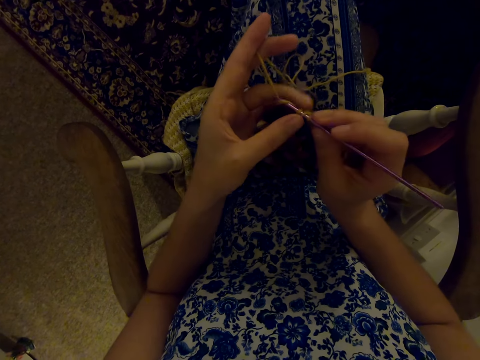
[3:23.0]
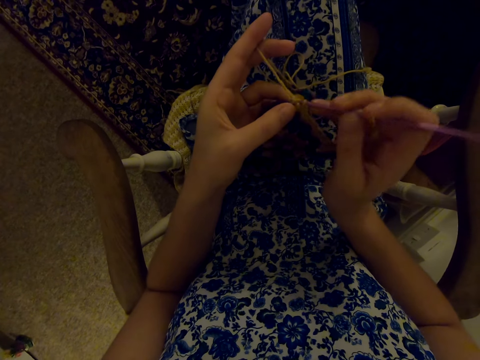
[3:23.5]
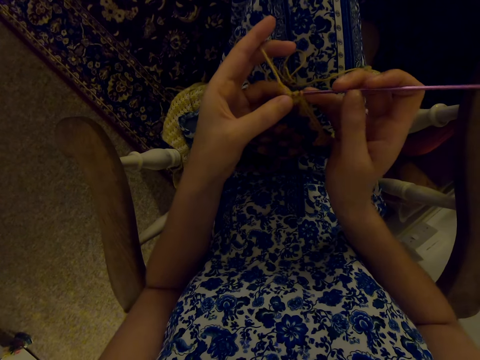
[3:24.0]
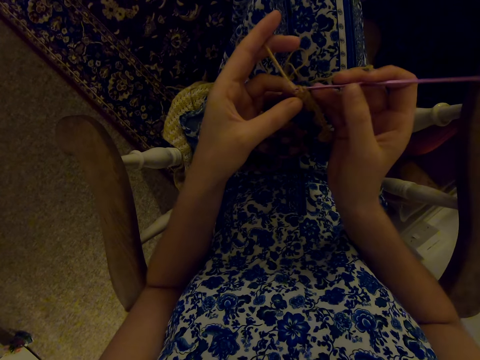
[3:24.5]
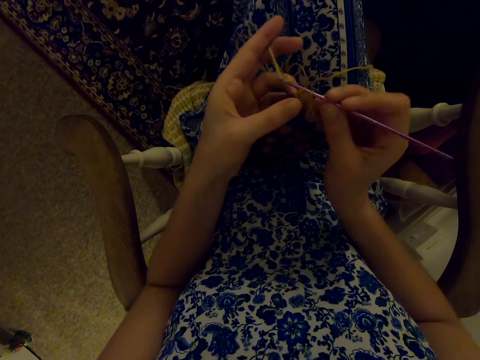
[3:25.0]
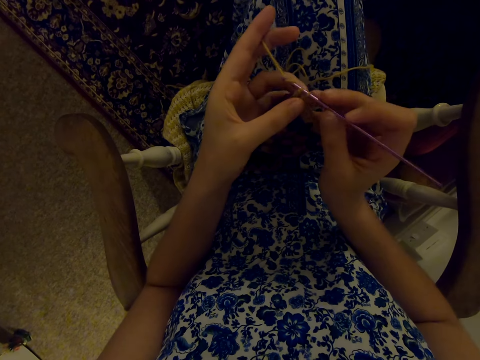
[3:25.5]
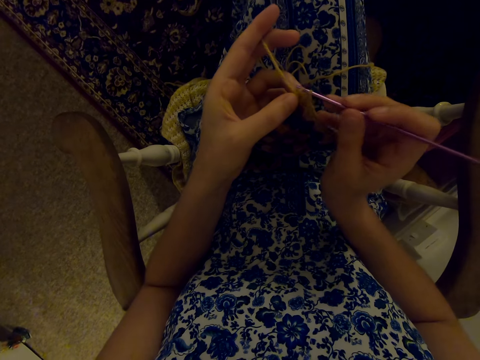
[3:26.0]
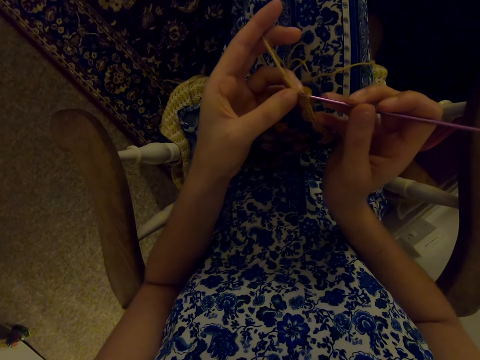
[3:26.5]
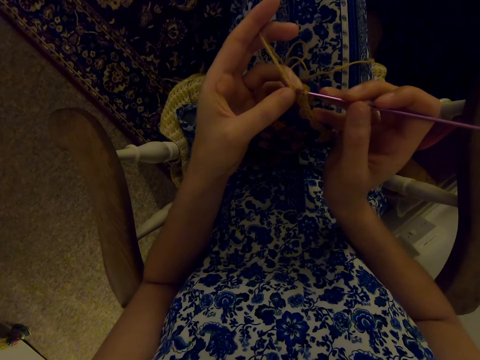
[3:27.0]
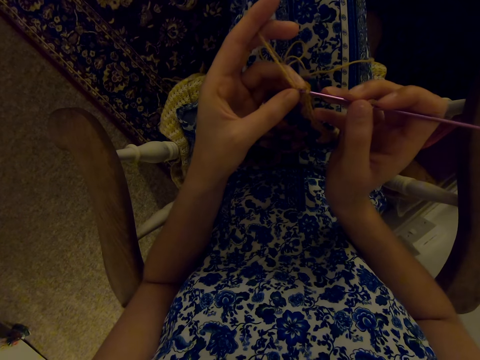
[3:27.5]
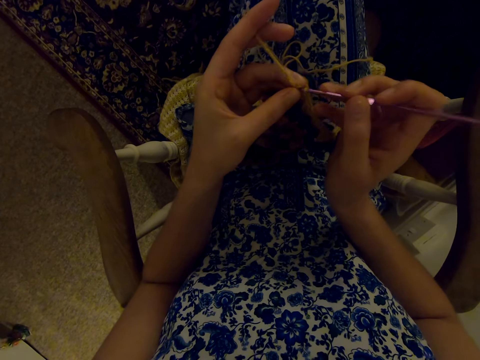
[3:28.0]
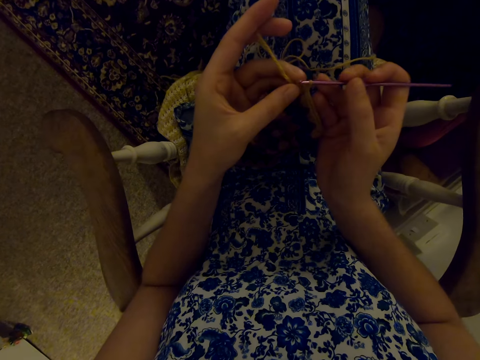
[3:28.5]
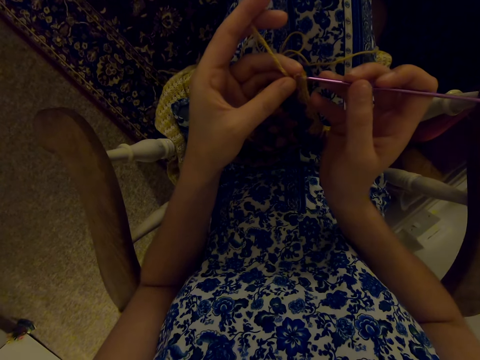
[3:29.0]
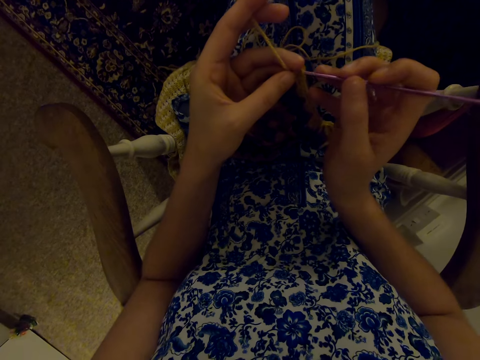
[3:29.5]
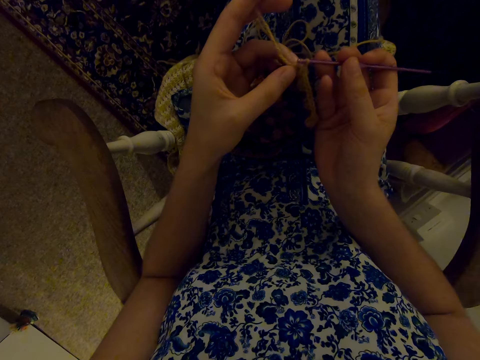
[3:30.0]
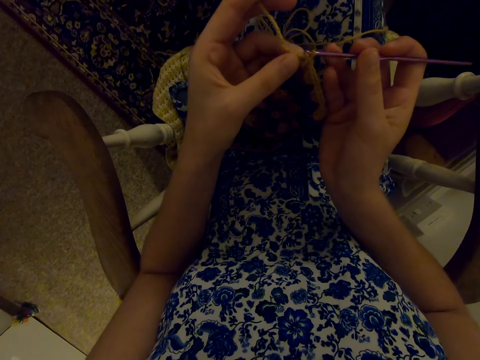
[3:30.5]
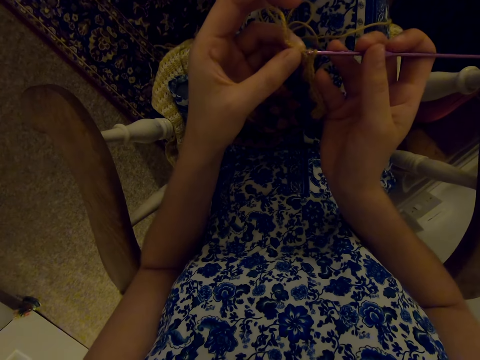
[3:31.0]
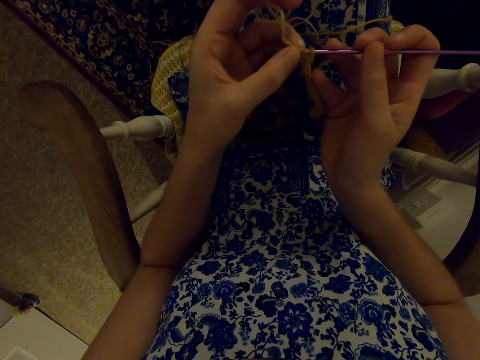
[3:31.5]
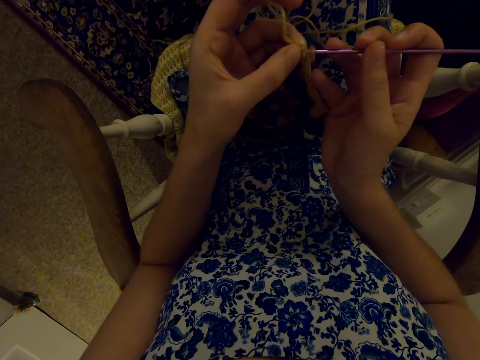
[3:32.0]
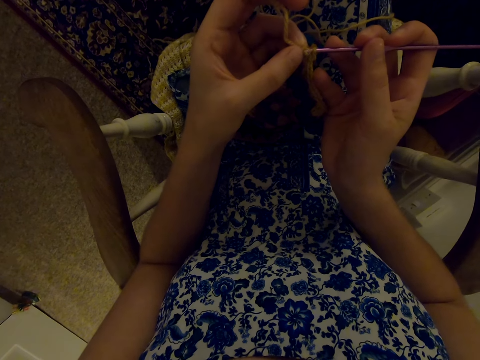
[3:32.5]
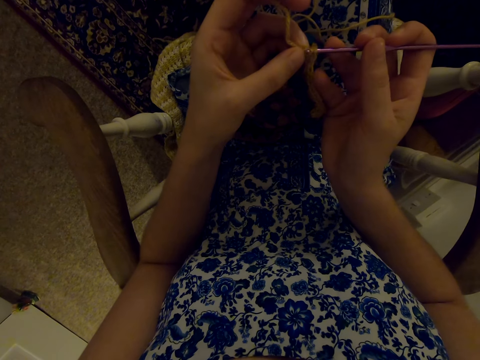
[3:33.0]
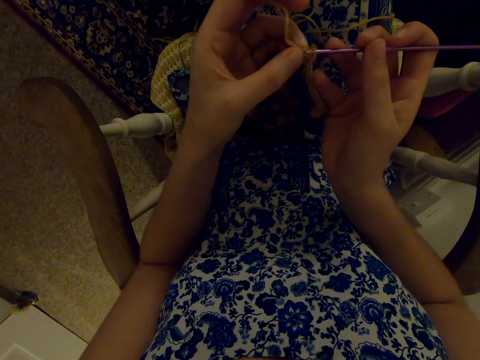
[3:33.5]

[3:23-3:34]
The camera wearer inserts a knitting needle in the string.

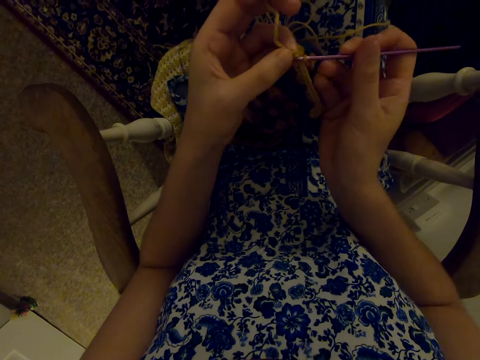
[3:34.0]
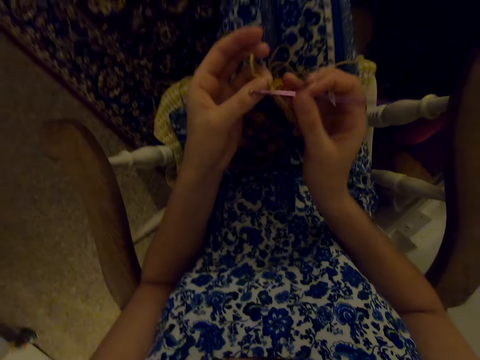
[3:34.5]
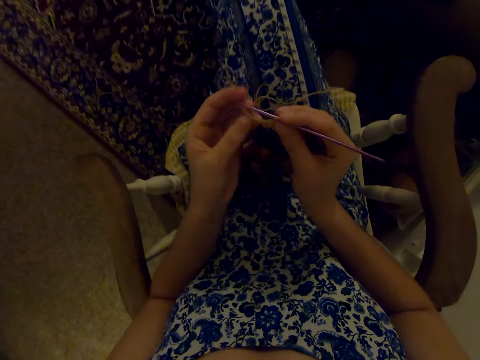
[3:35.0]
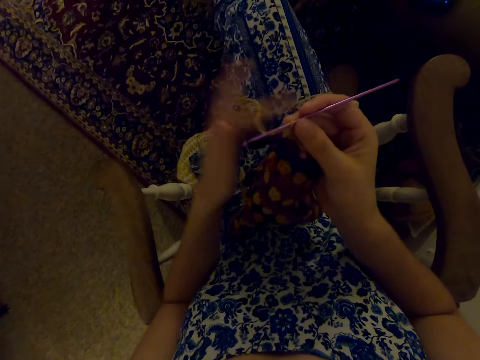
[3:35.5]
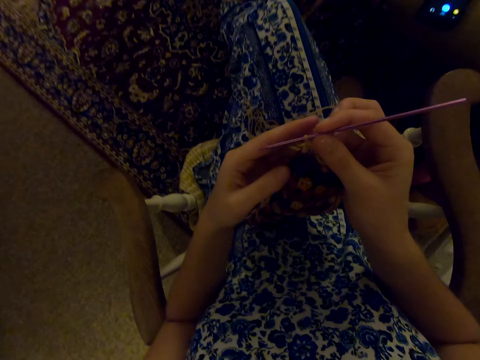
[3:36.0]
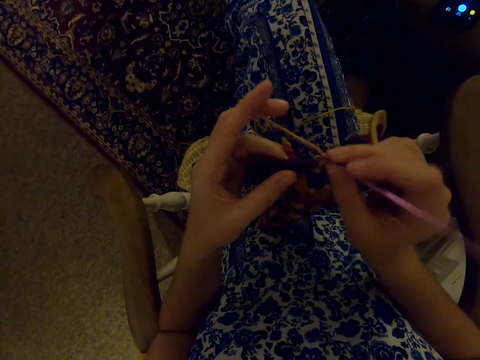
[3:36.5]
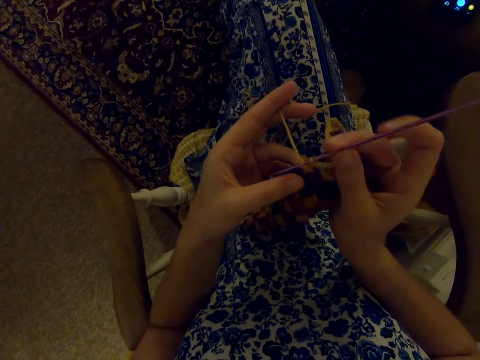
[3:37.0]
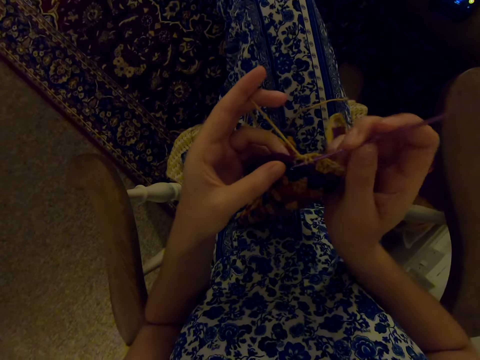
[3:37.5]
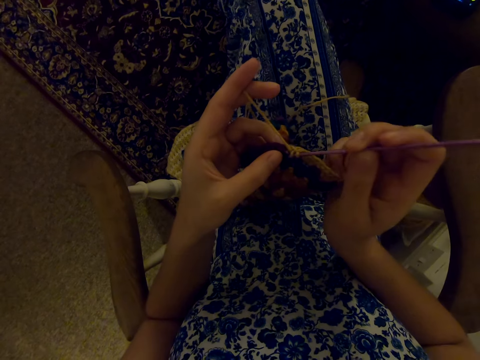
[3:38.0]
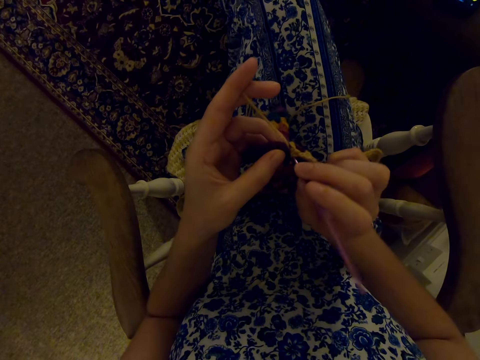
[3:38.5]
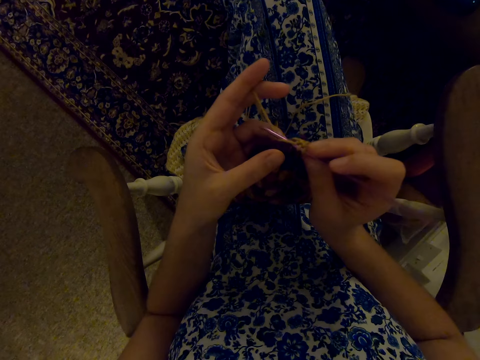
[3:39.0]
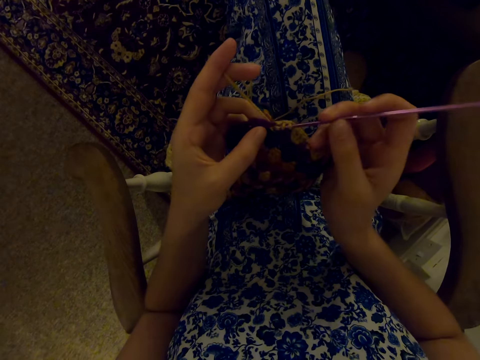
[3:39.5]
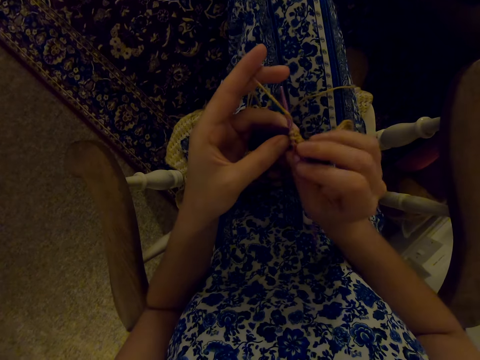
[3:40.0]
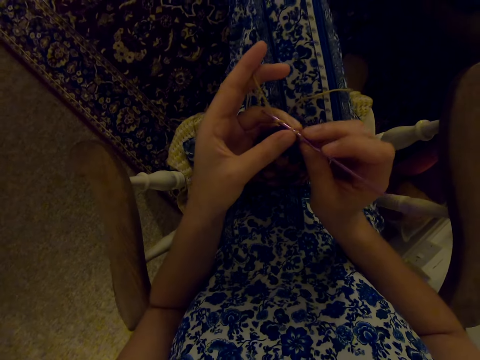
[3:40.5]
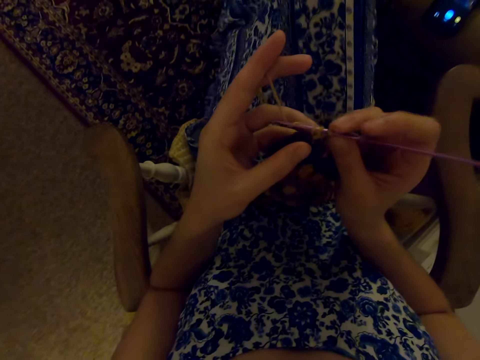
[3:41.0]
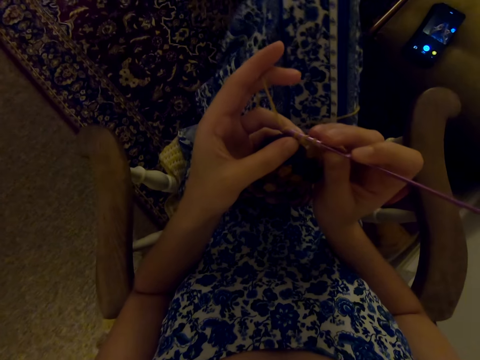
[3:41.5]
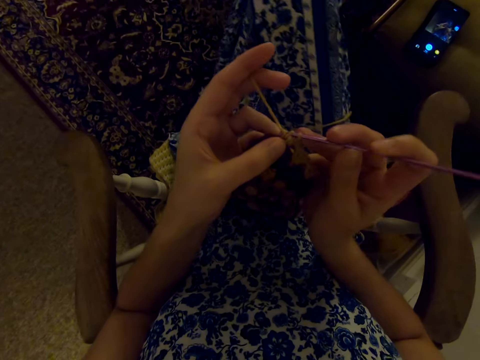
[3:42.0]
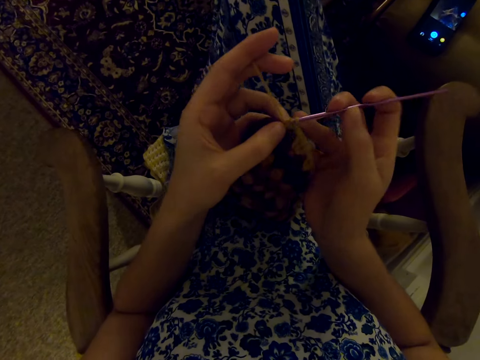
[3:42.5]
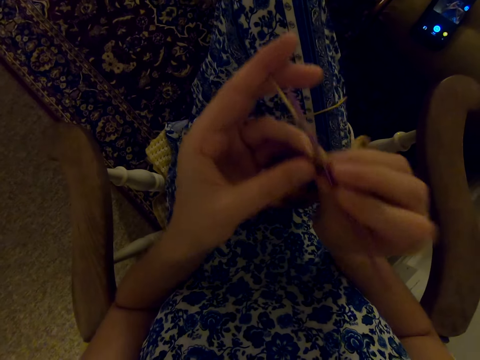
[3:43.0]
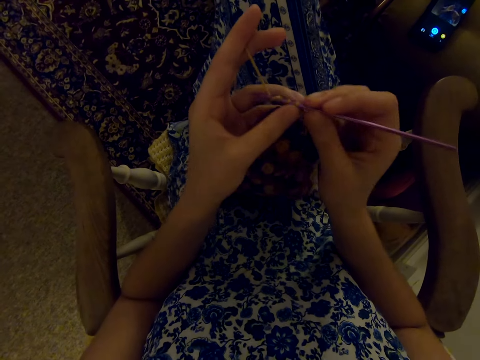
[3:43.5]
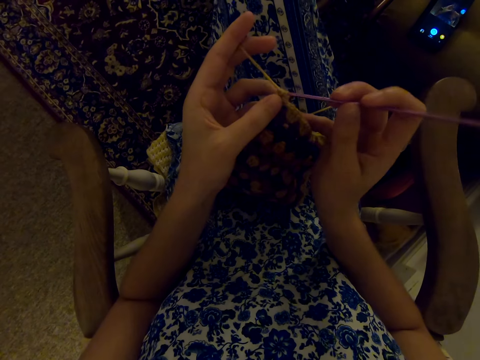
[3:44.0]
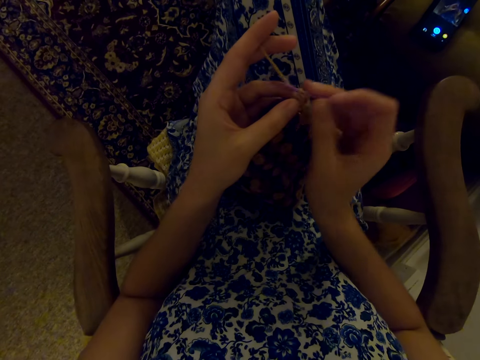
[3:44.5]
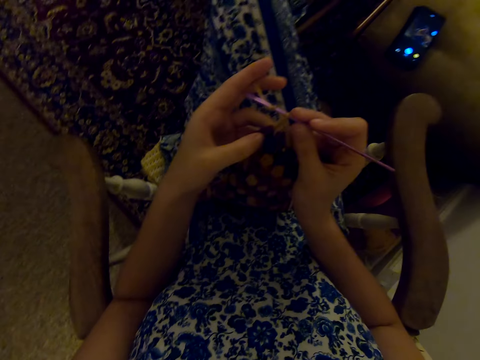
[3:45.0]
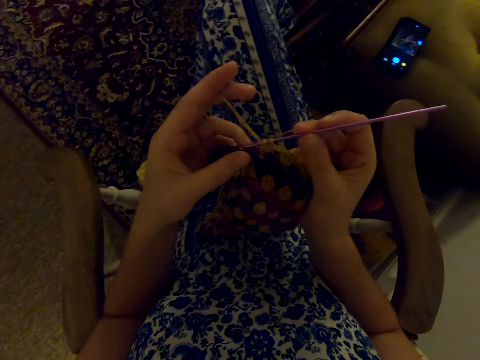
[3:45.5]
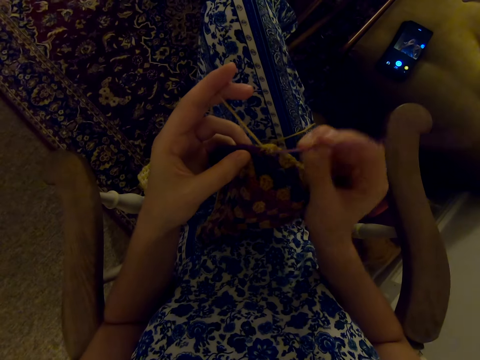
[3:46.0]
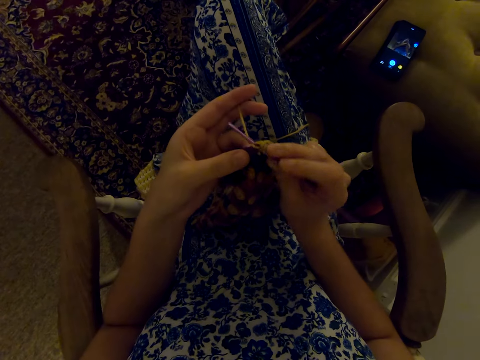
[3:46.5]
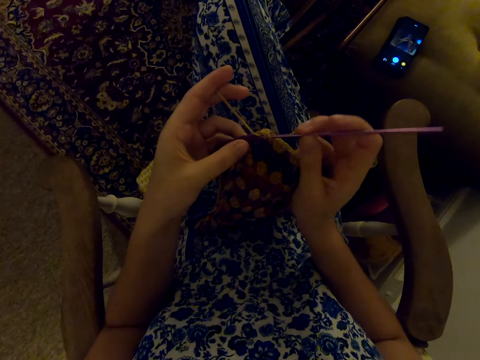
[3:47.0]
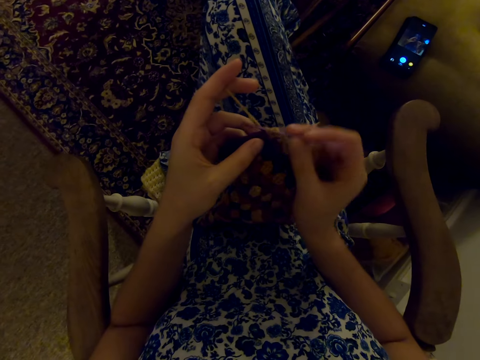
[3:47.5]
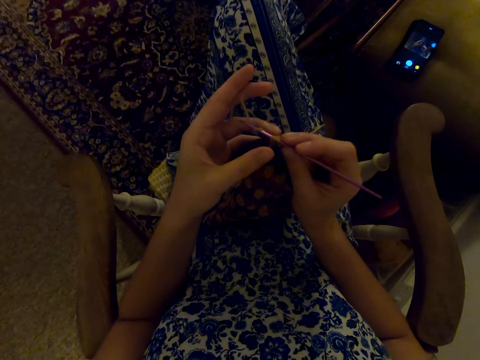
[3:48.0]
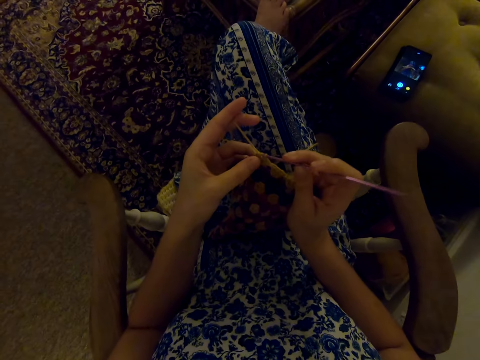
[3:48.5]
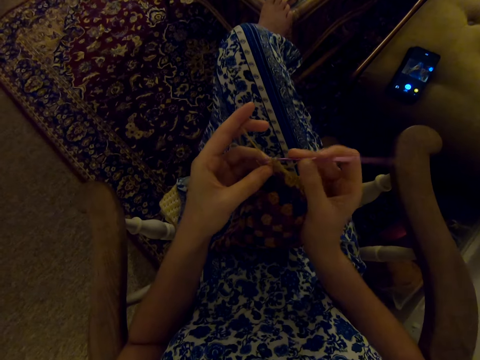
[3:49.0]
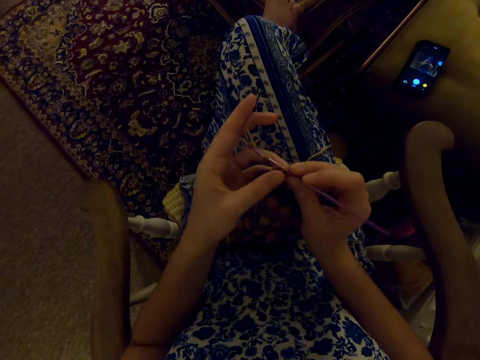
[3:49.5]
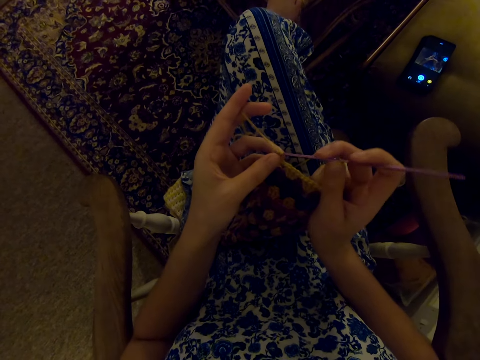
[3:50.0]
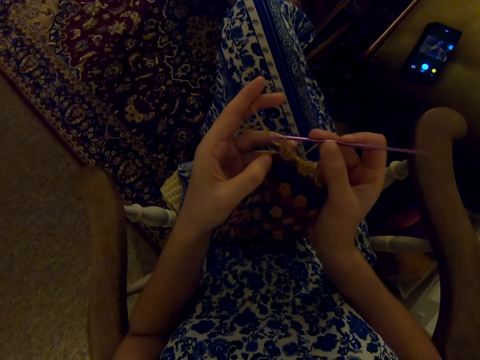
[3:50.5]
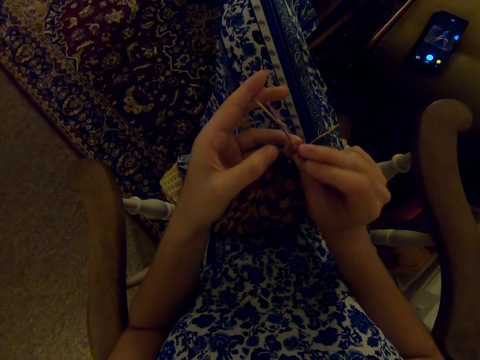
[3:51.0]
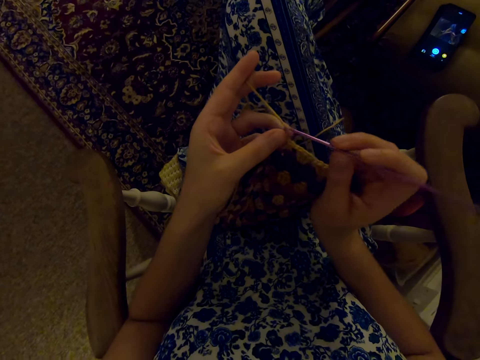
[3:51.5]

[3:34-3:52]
The camera wearer puts the thread downwards. She stretches the string. She knits the cloth with a knitting needle. She moves her legs. She knits the cloth with the knitting needle. She moves her hands. She knits.
